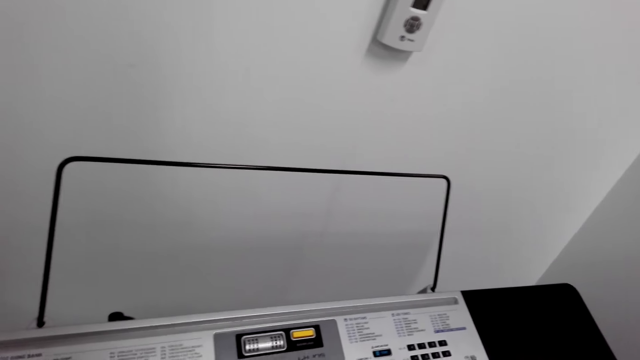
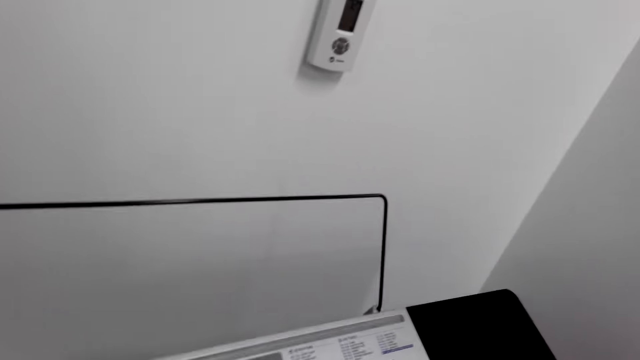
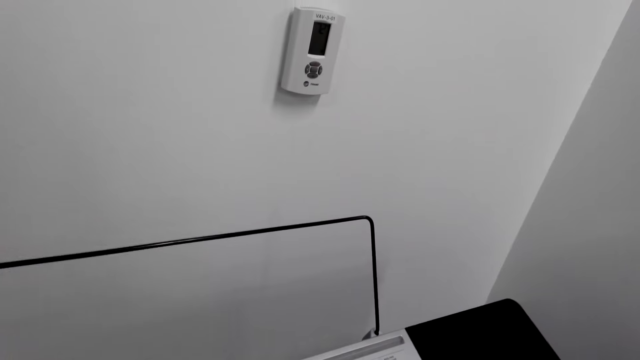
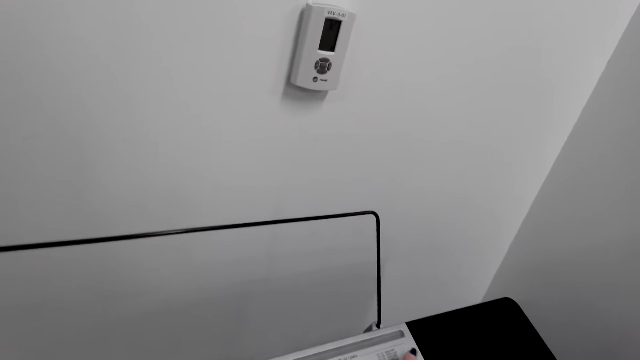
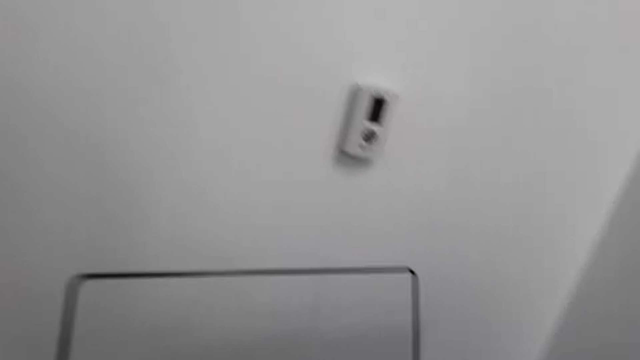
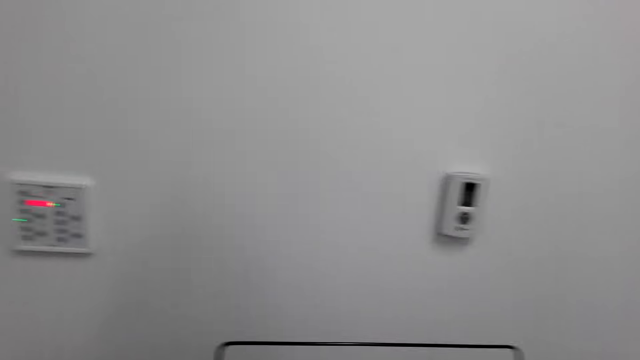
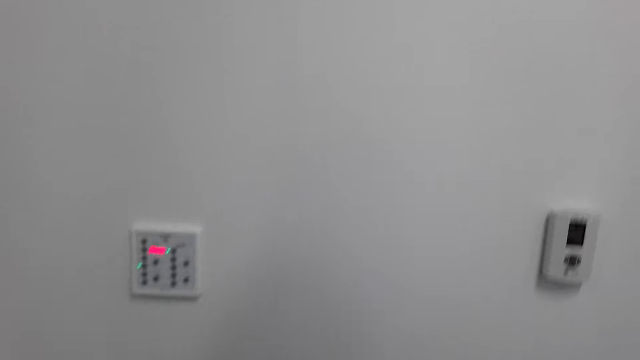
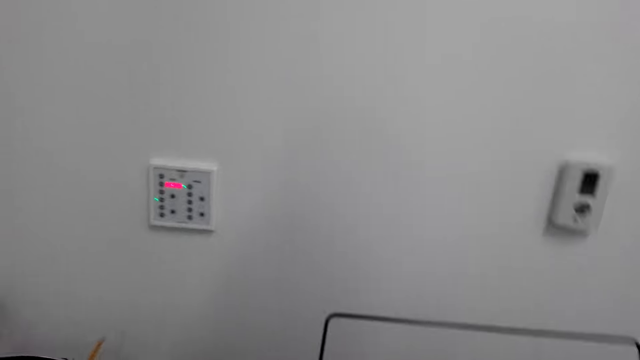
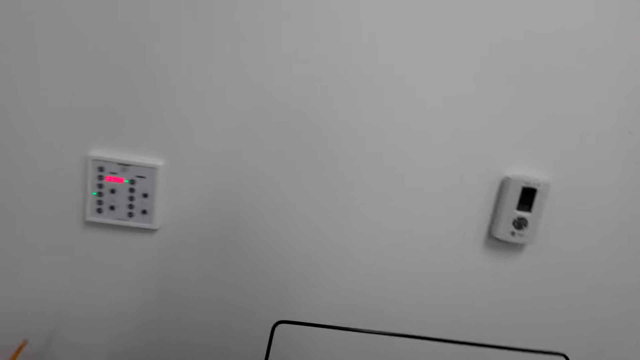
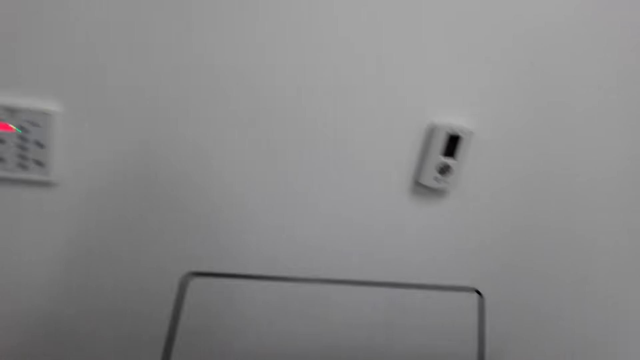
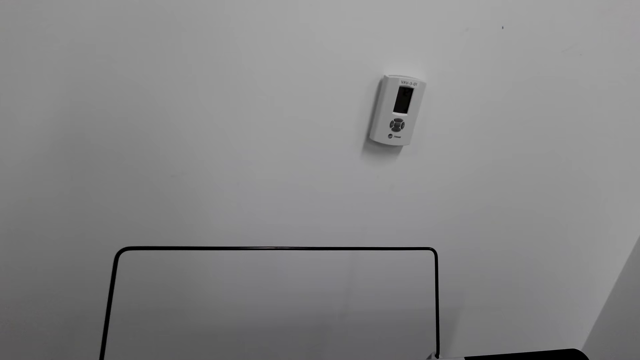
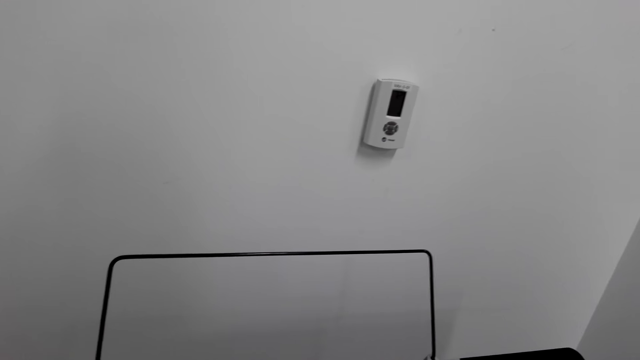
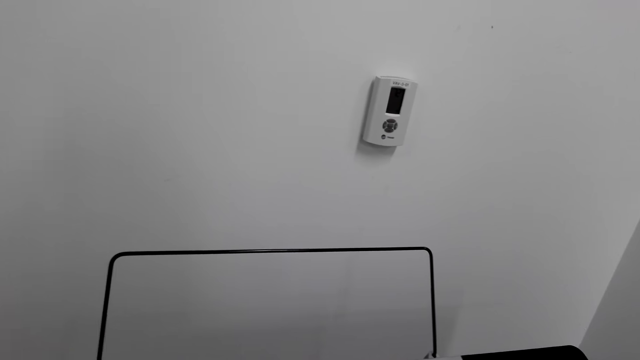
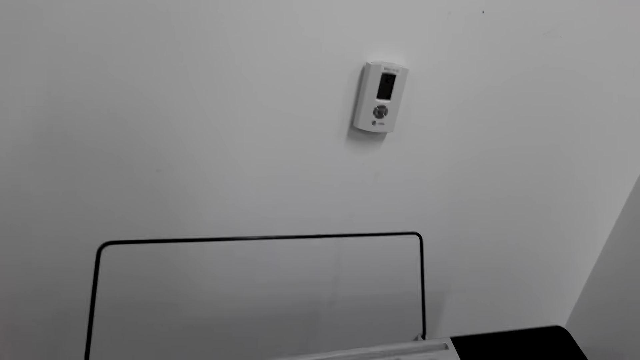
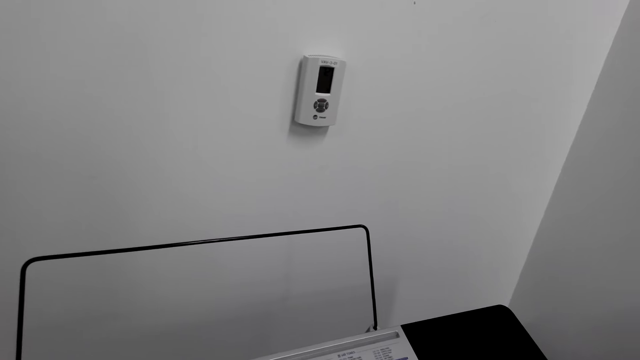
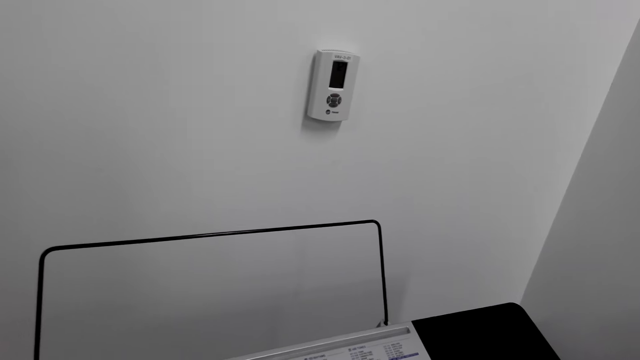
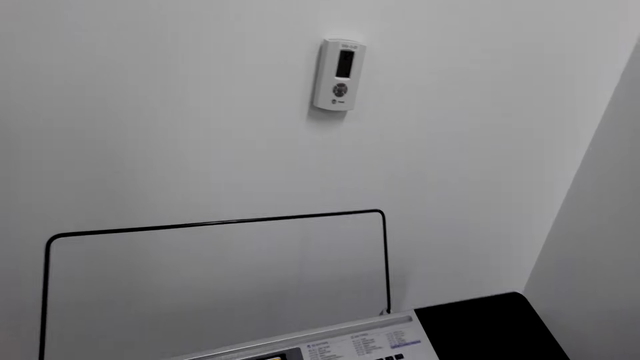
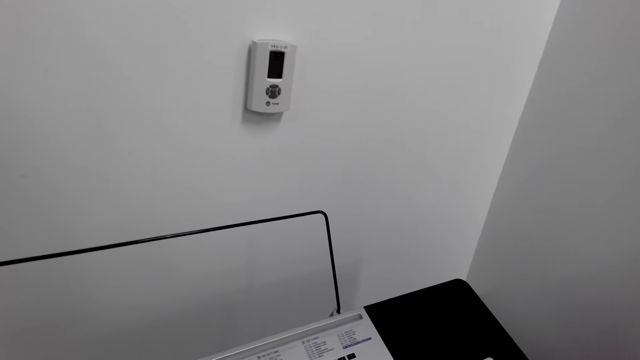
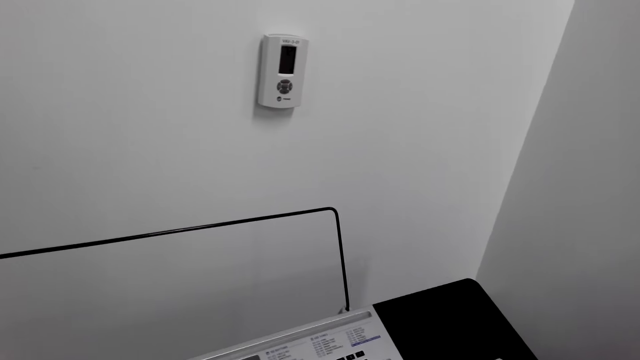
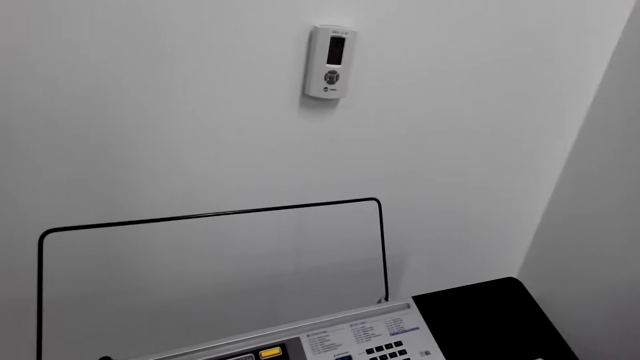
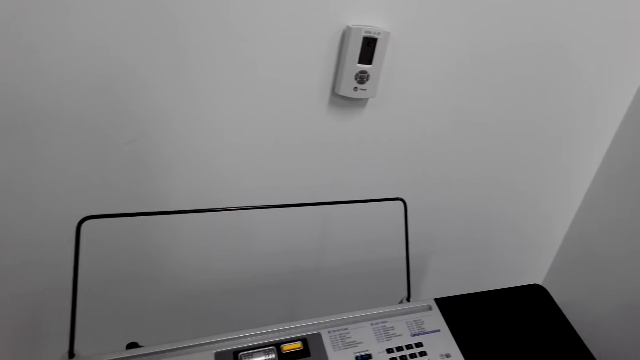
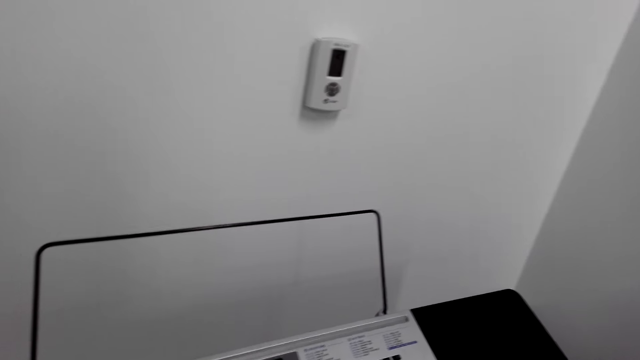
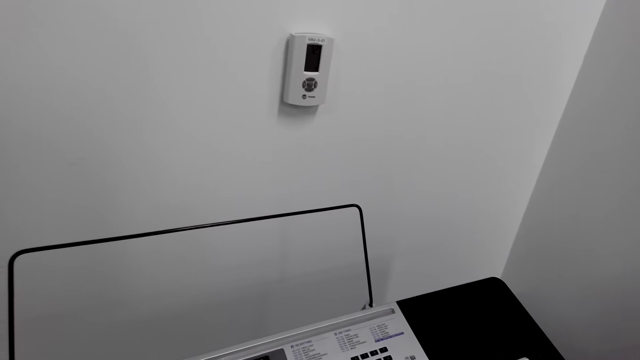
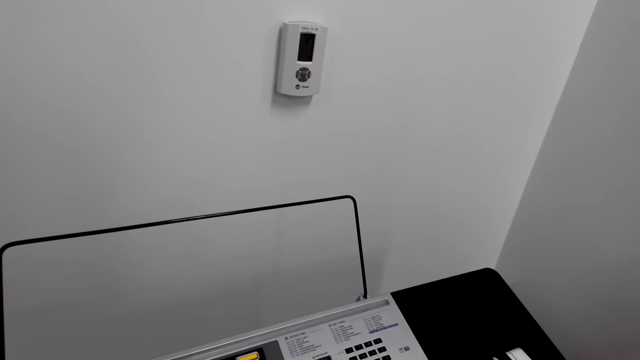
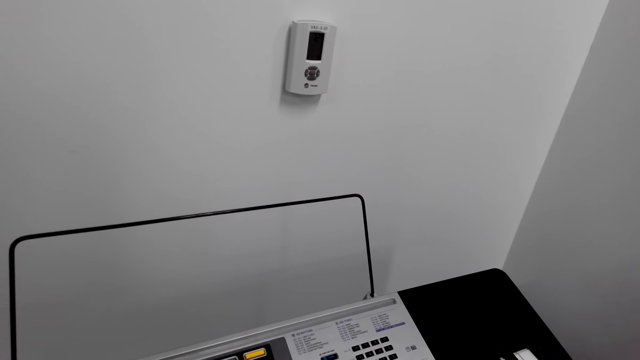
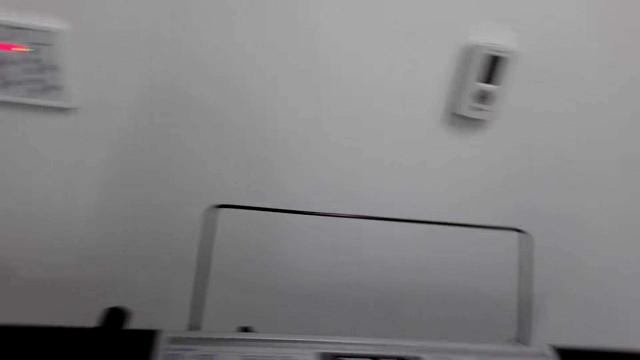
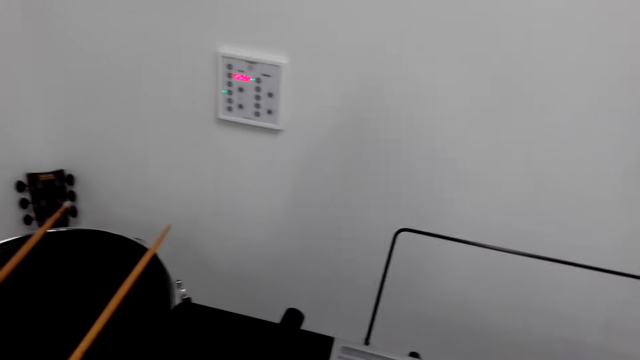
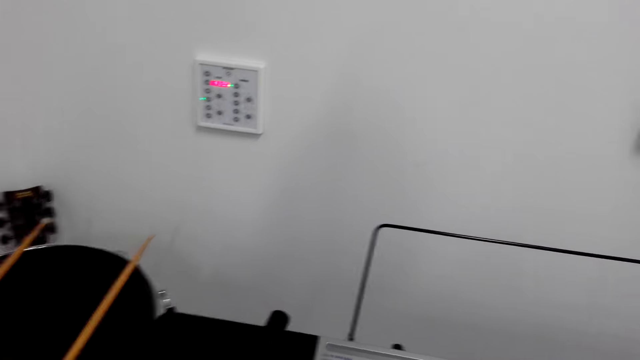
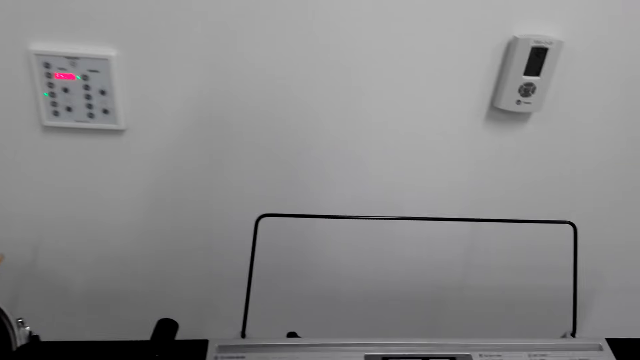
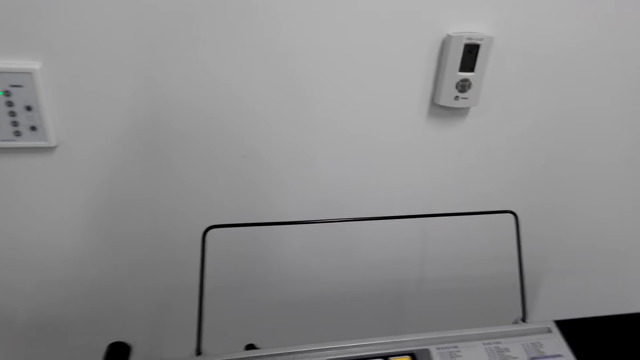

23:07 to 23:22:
The camera wearer presses keys of the keyboard. They do something.

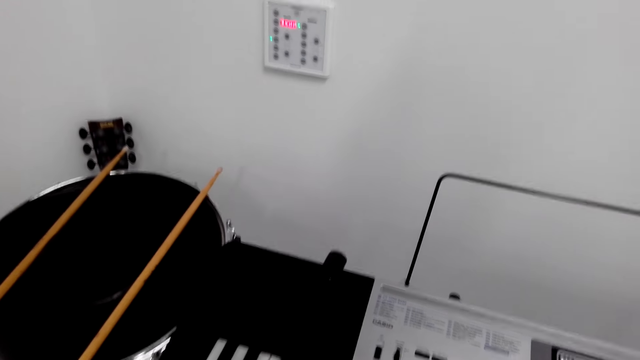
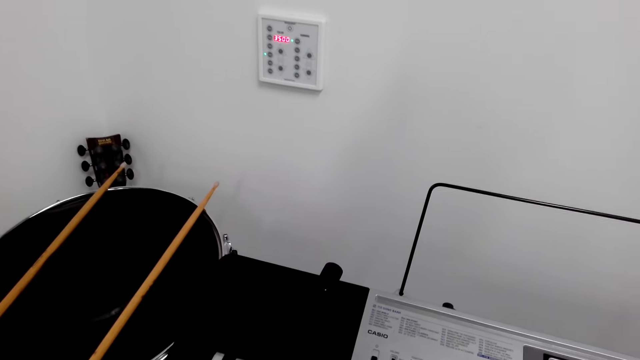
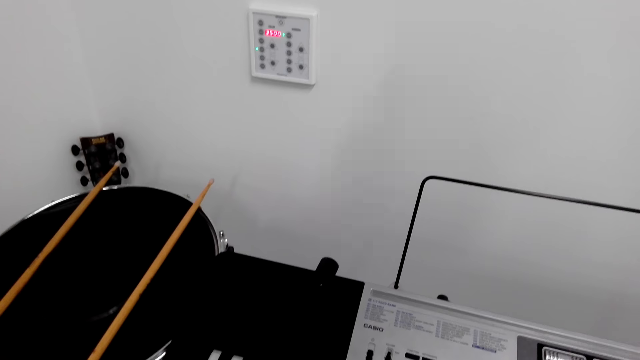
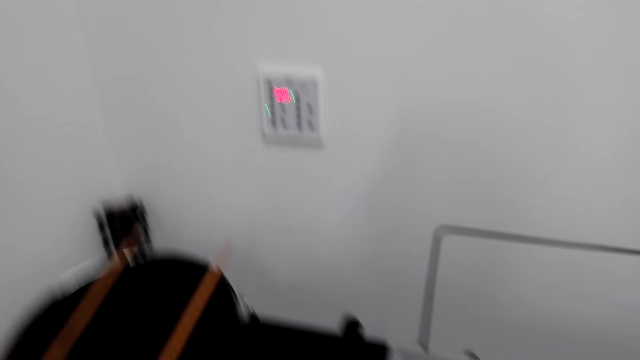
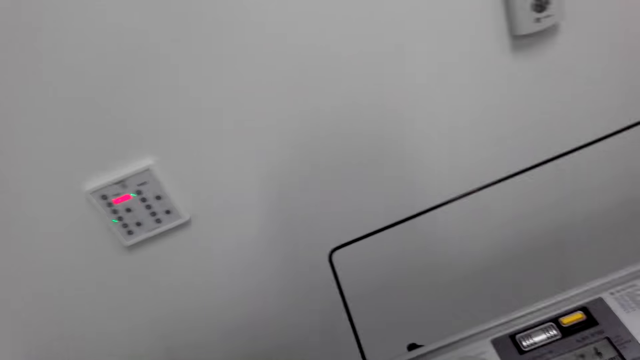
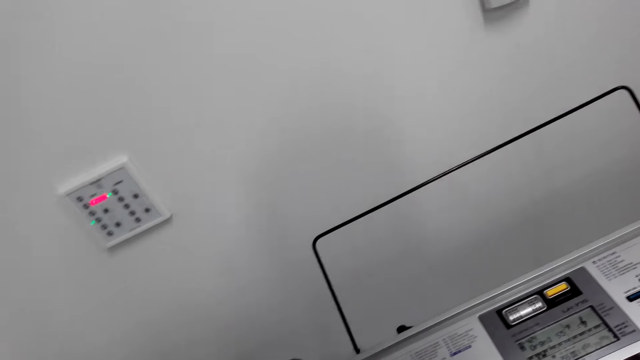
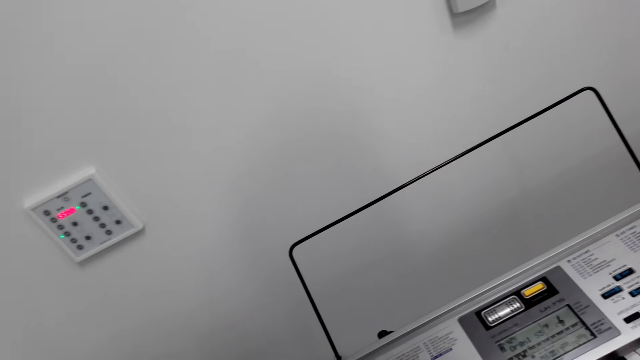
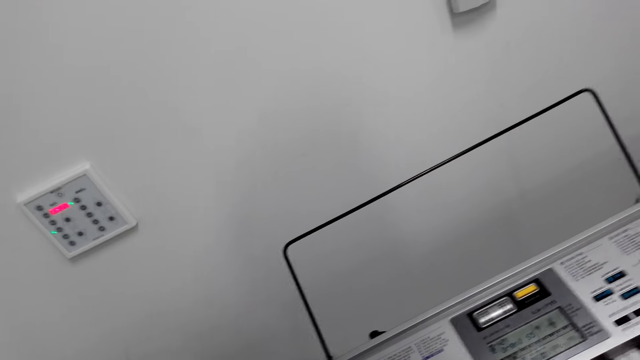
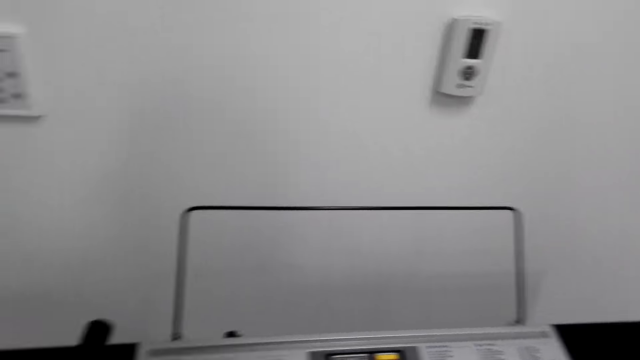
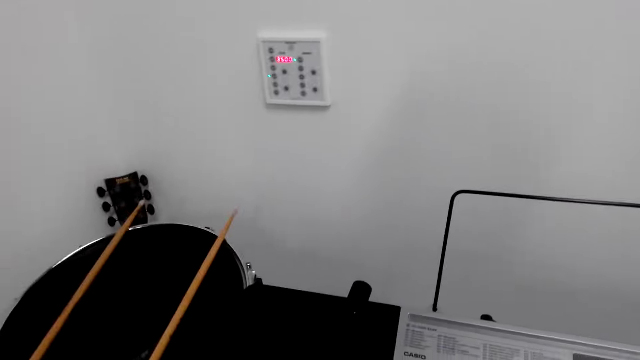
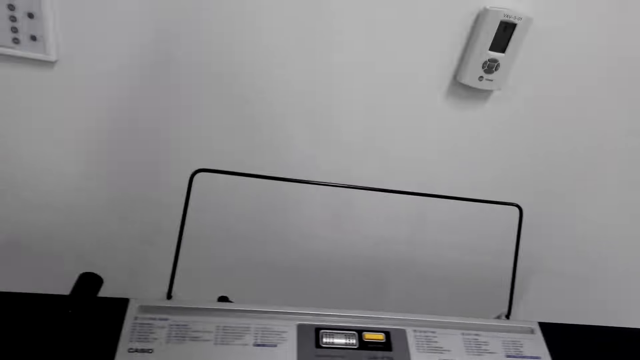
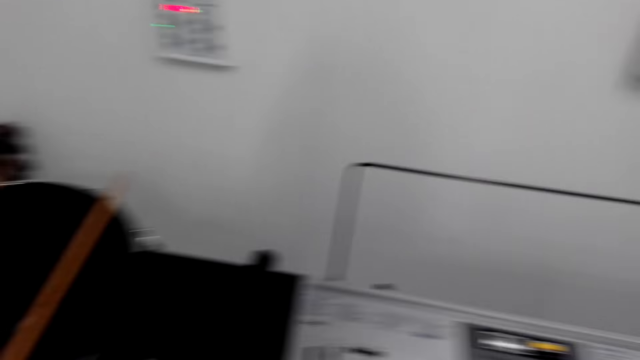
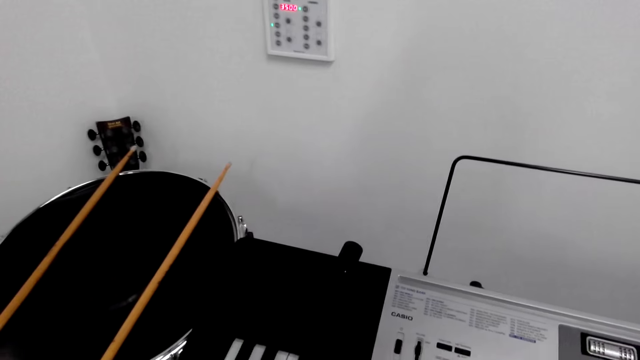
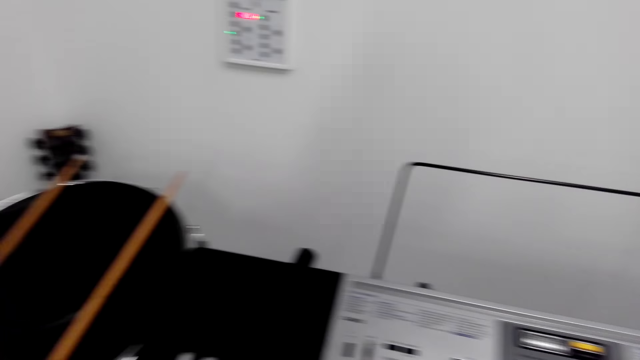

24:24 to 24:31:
The camera wearer looks around.
